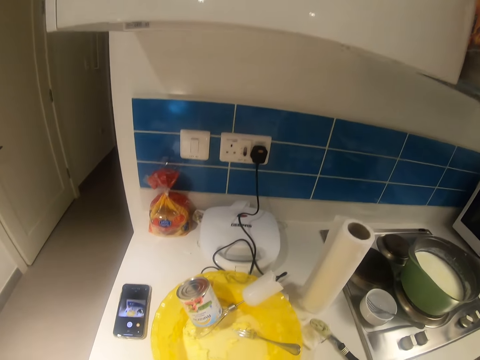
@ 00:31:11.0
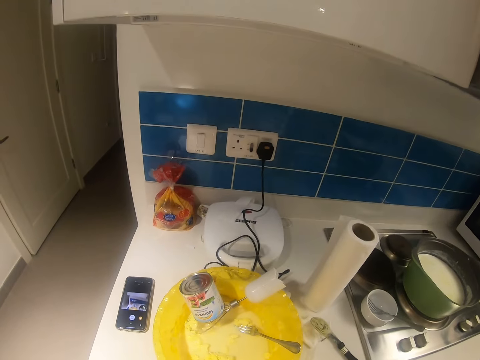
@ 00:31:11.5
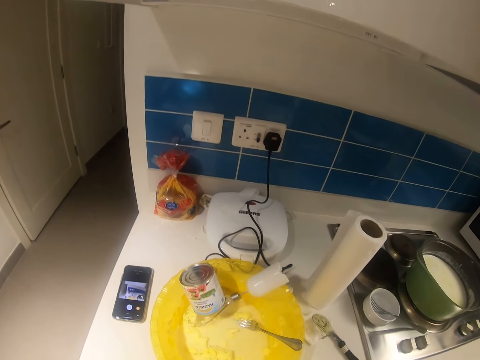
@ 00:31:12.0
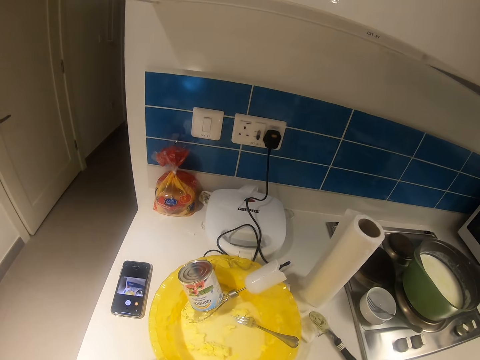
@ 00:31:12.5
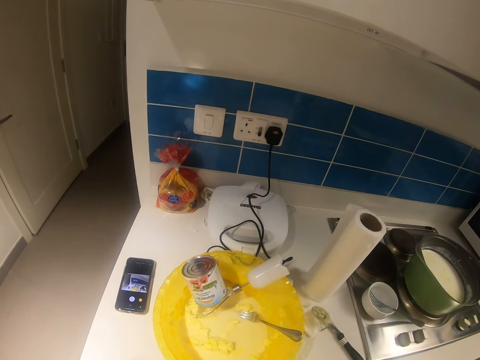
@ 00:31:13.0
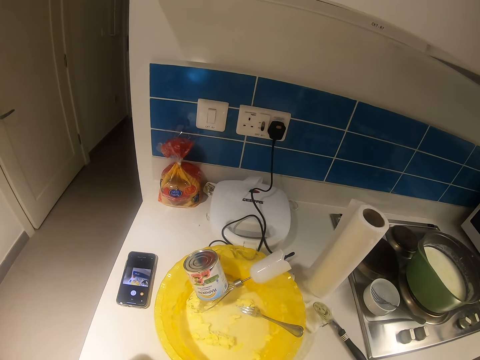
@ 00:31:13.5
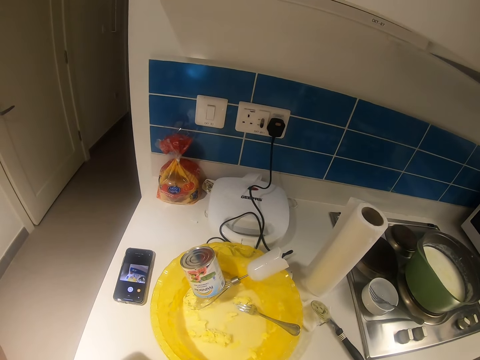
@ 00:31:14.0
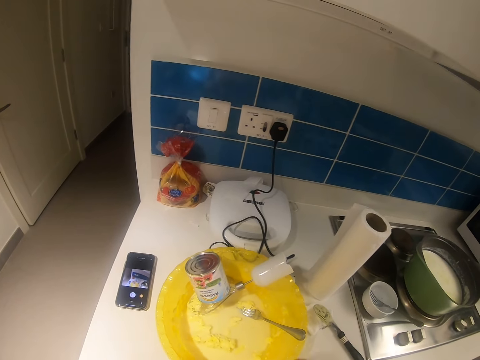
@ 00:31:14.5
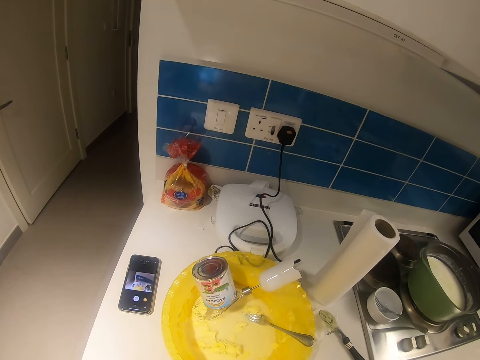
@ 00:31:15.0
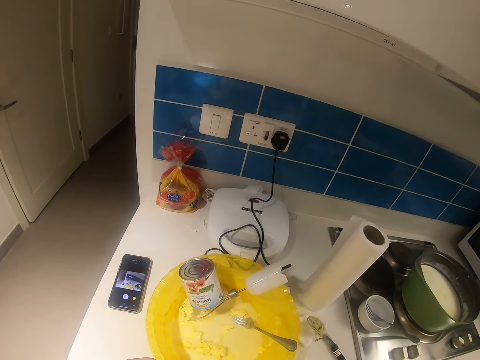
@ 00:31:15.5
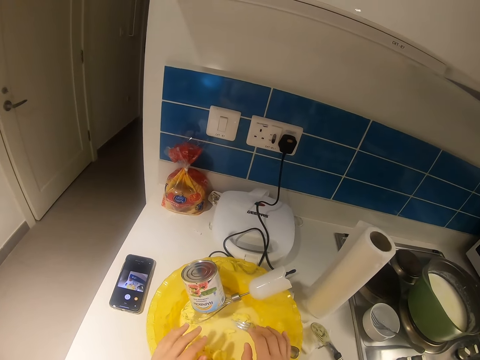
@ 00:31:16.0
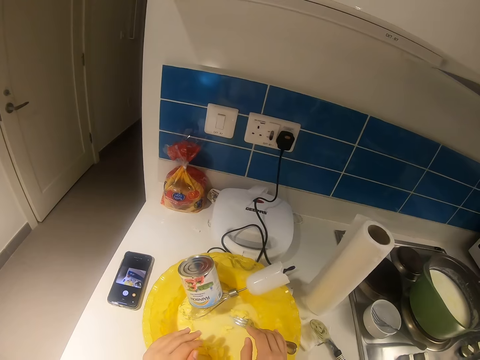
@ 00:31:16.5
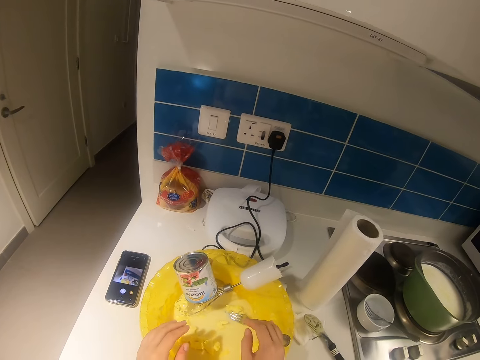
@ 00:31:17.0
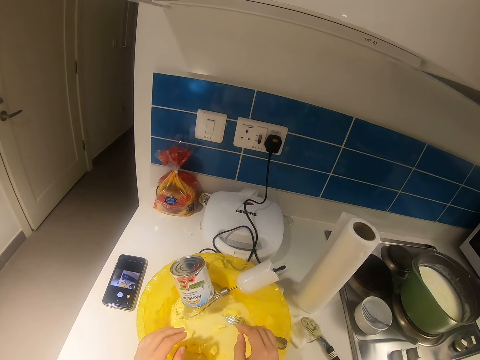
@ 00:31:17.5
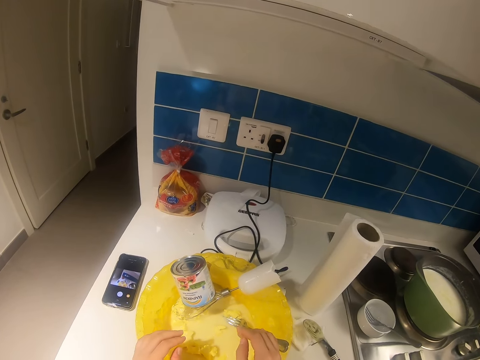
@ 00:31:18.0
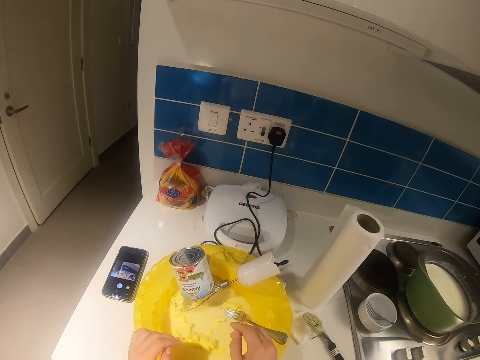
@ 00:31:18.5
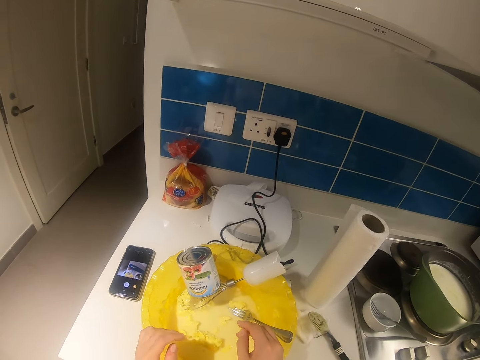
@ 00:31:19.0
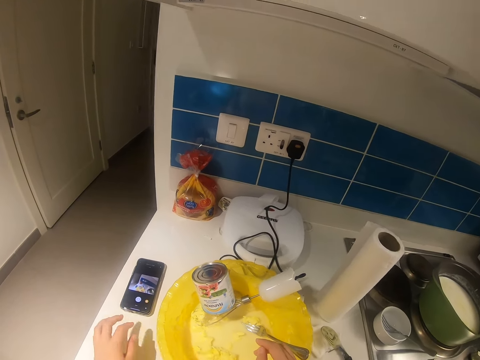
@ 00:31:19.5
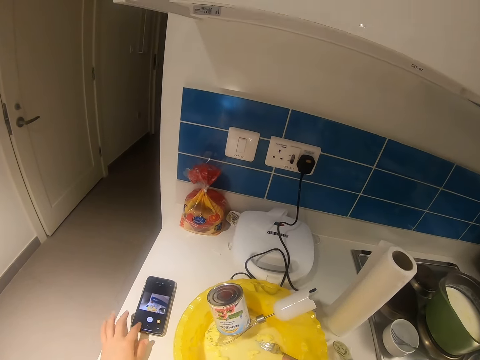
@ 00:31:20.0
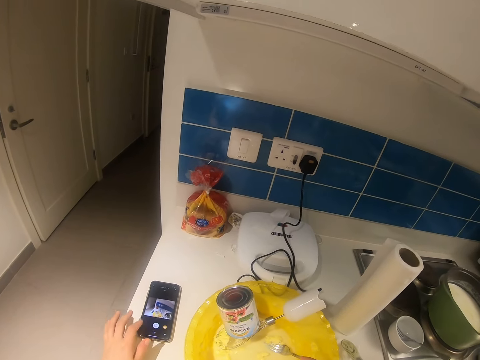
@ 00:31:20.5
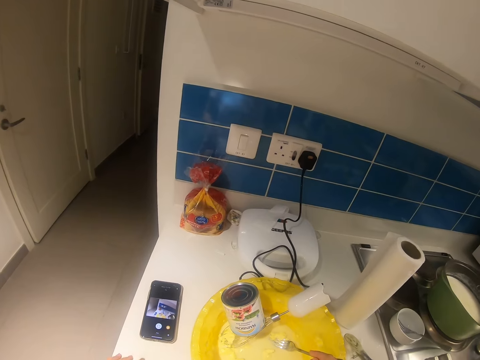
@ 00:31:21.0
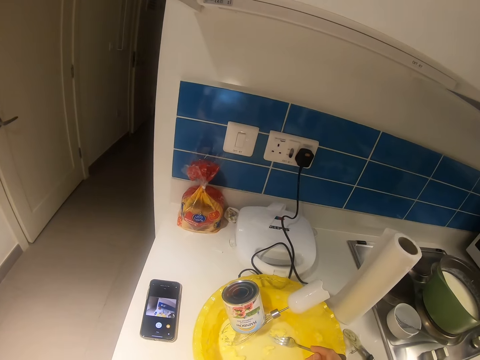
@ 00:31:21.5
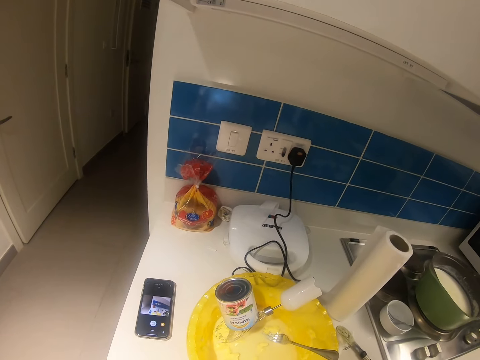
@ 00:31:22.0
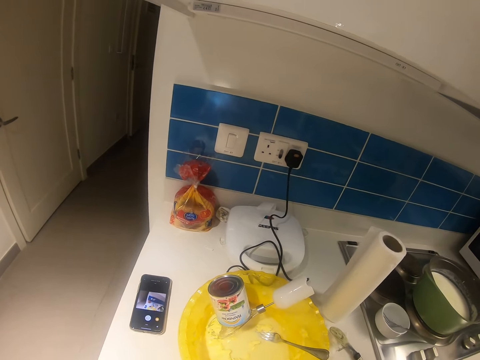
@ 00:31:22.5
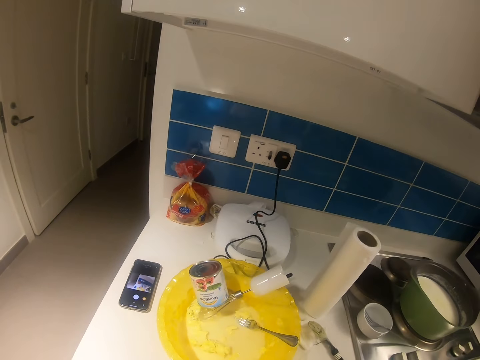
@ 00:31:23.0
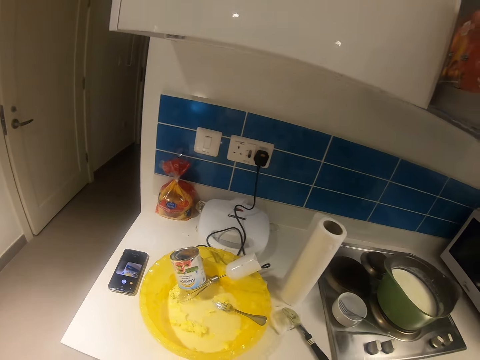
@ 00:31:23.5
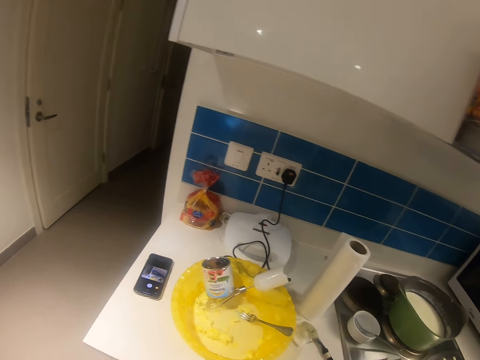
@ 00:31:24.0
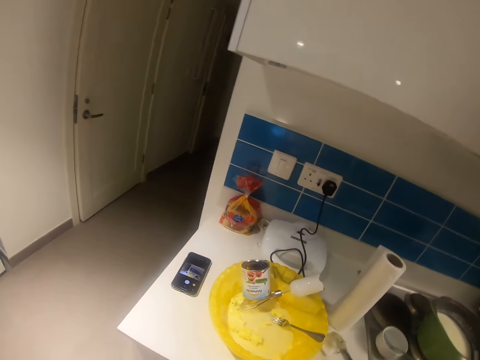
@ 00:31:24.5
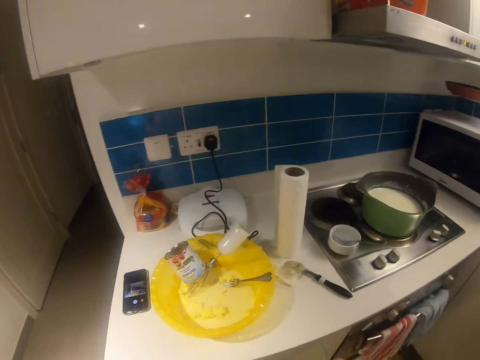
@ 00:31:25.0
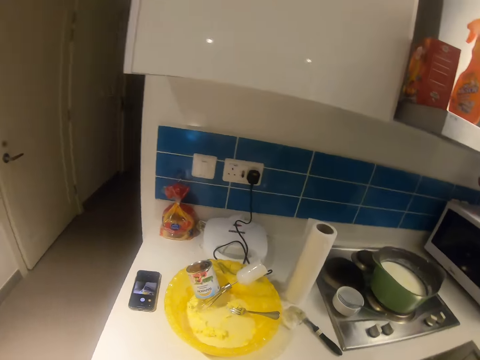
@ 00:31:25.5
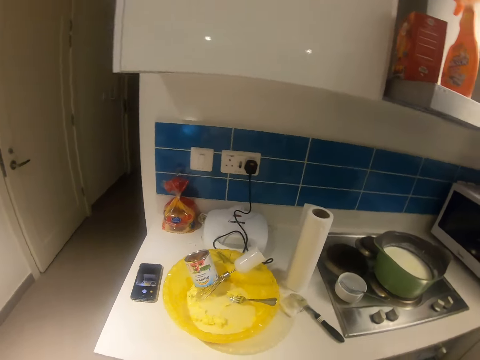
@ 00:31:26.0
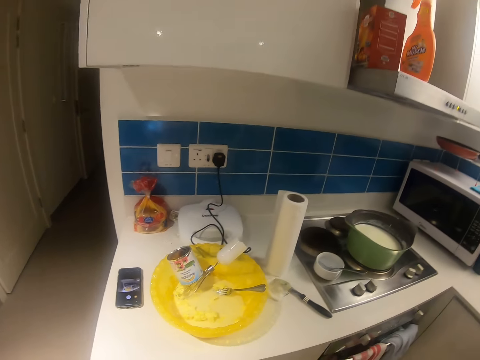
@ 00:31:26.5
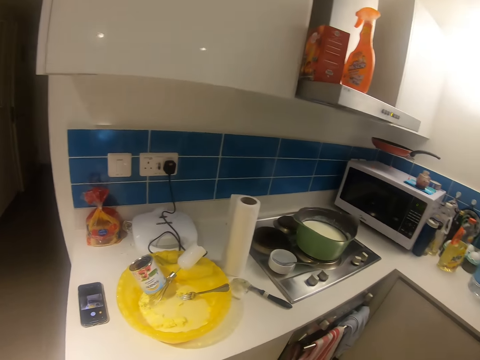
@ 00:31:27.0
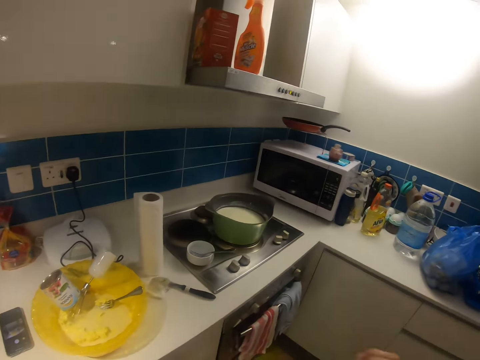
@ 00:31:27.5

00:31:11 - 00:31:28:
The camera wearer places both hands on the cheese bowl on the kitchen slab. He operates the phone on the kitchen slab with his left hand. He looks around.

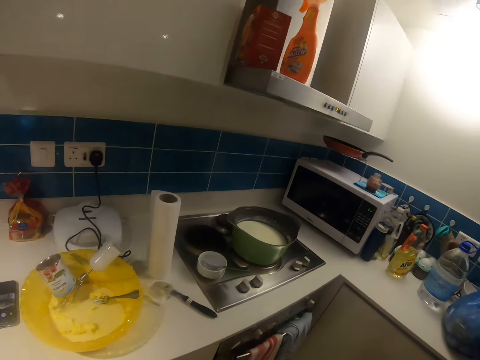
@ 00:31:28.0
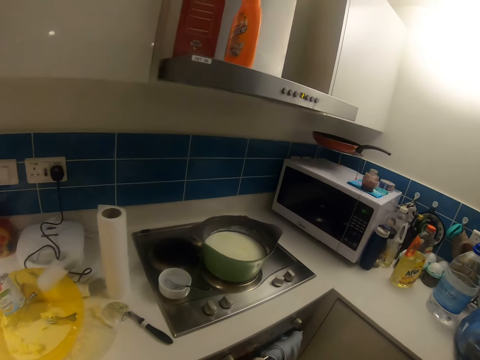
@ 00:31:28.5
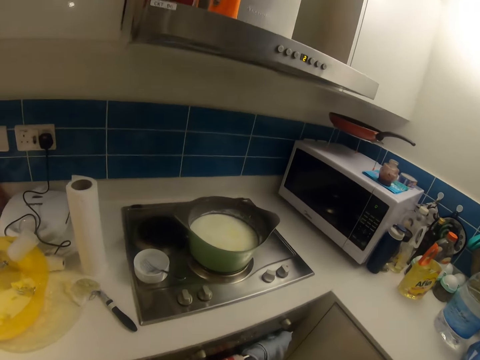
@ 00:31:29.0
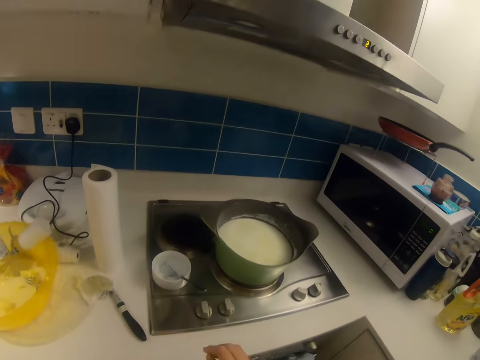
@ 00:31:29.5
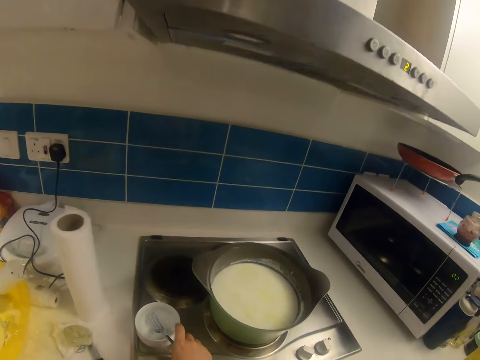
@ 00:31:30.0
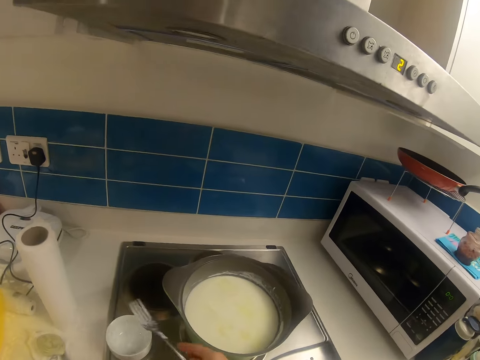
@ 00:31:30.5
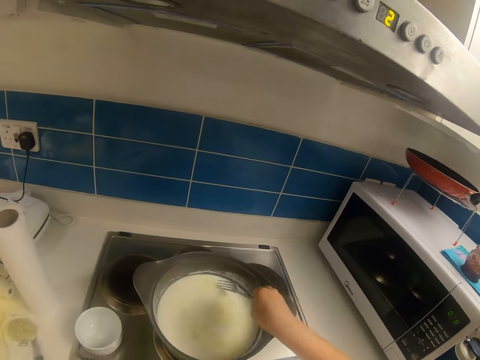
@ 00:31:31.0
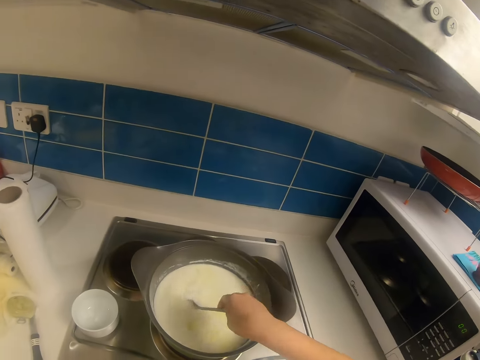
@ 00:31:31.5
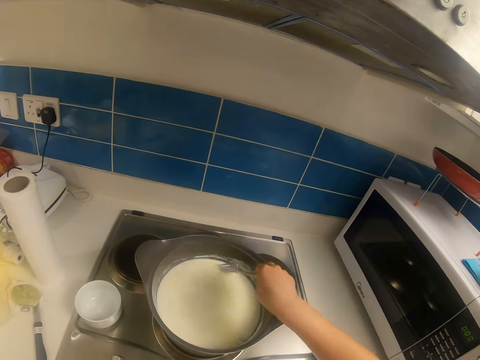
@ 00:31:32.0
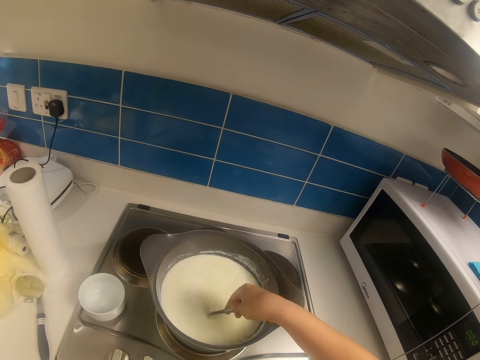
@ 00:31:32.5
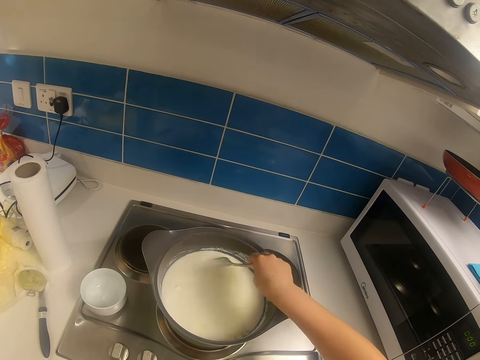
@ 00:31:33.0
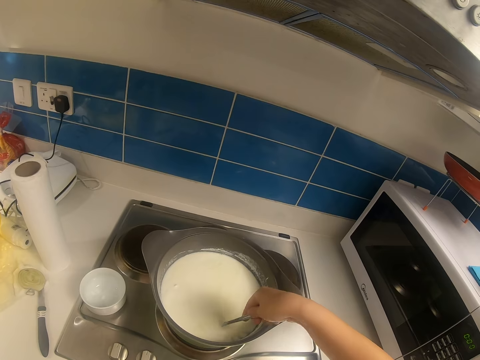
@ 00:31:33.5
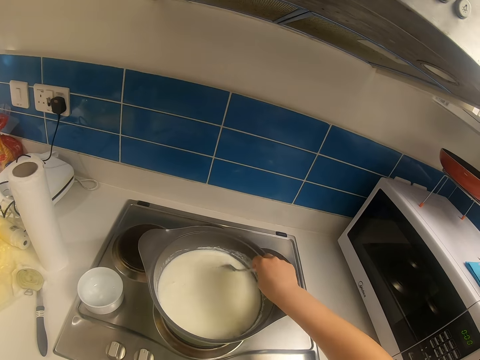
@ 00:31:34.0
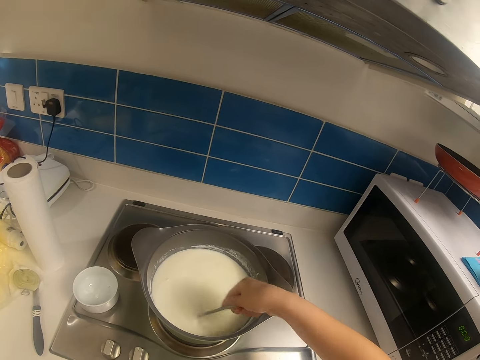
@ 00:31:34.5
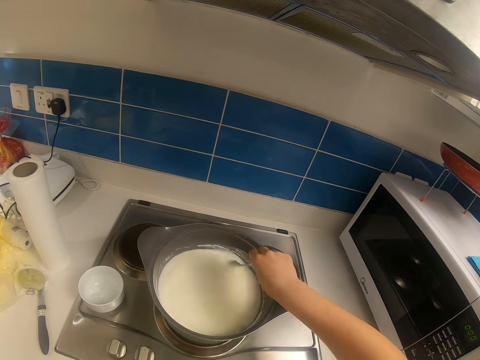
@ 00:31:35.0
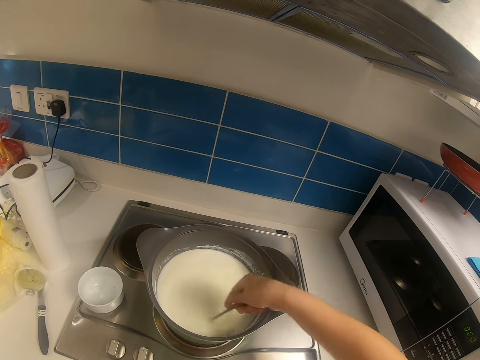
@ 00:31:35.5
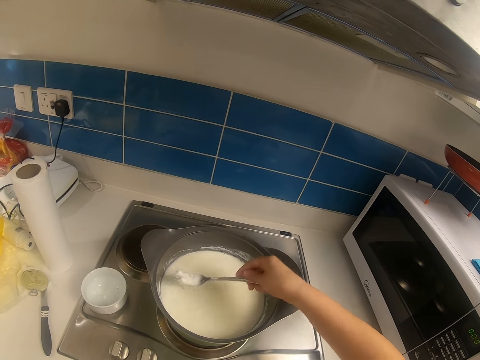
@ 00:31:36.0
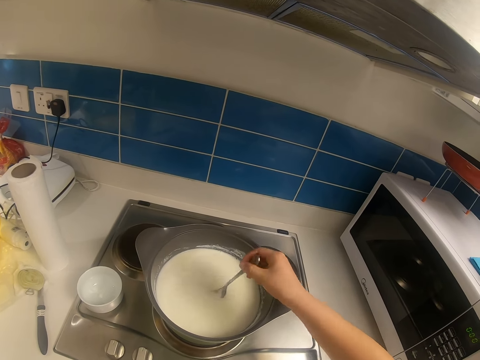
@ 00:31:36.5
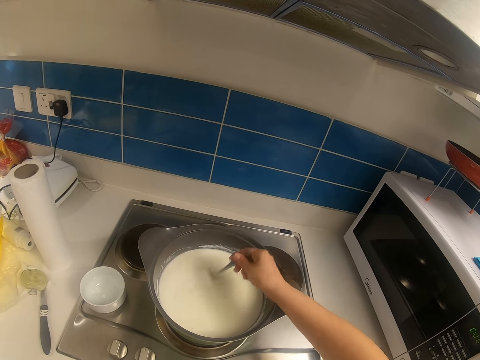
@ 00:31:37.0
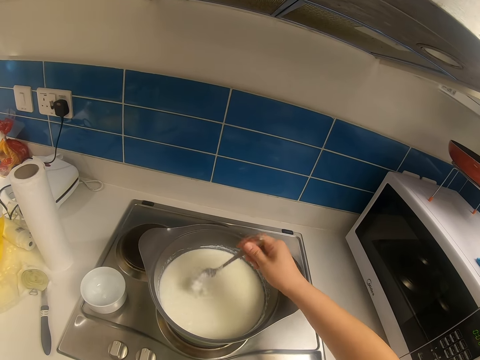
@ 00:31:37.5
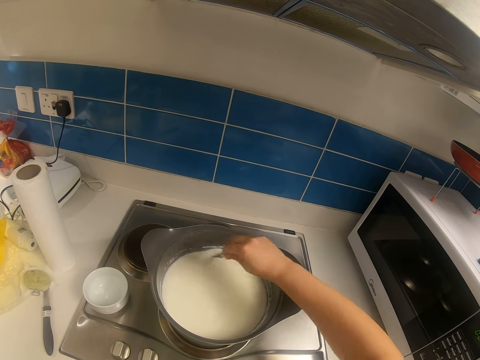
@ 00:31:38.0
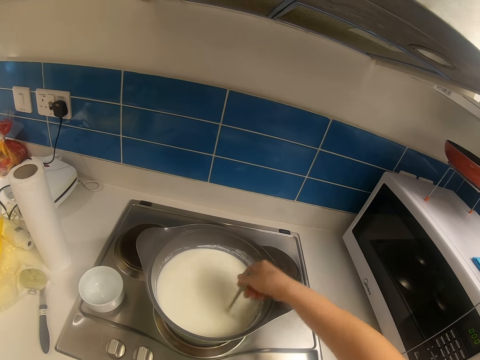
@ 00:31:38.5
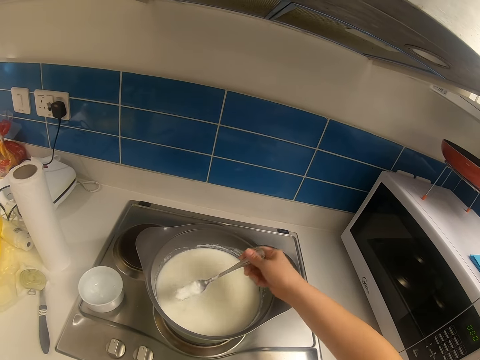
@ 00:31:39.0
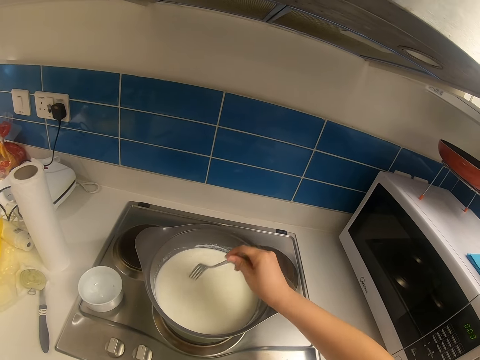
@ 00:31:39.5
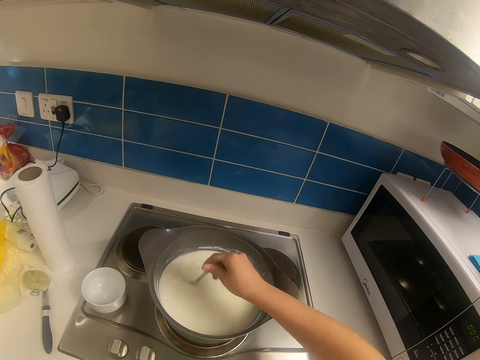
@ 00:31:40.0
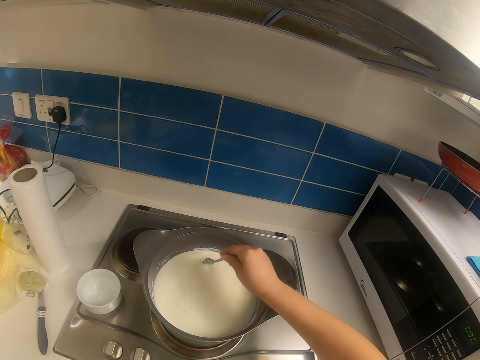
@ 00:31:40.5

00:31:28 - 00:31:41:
The camera wearer picks up a fork in a cup on the kitchen slab with his right hand. He stirs the food in a pot on a cooker in the kitchen with the fork in his right hand.
